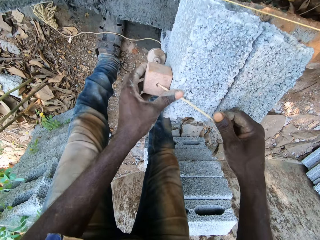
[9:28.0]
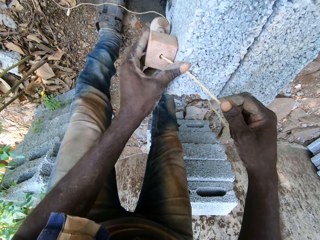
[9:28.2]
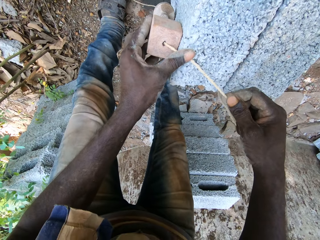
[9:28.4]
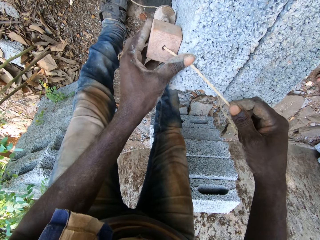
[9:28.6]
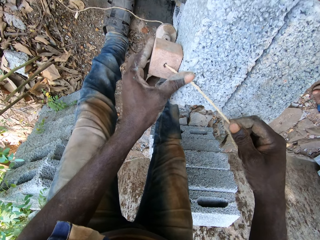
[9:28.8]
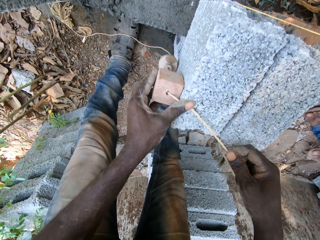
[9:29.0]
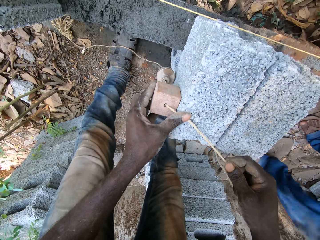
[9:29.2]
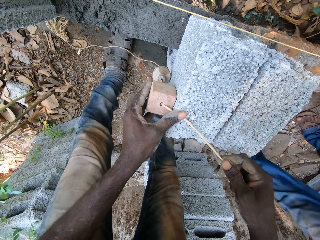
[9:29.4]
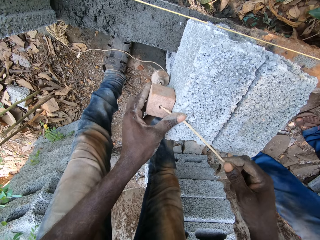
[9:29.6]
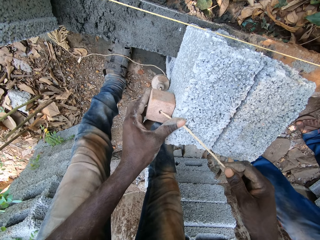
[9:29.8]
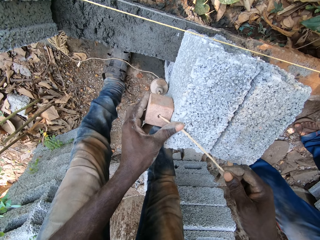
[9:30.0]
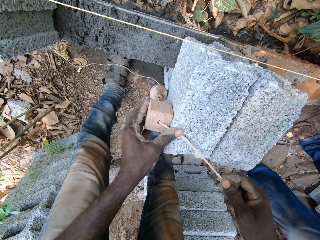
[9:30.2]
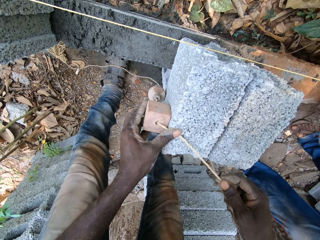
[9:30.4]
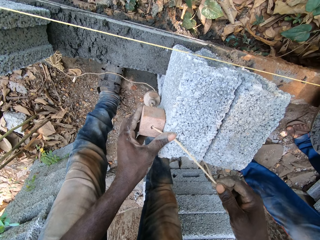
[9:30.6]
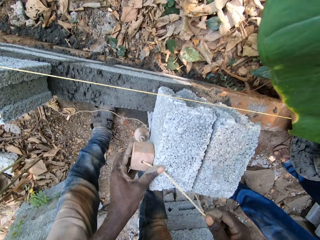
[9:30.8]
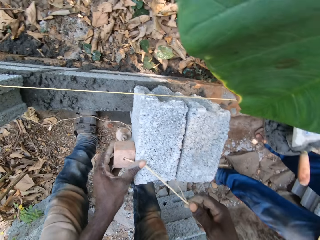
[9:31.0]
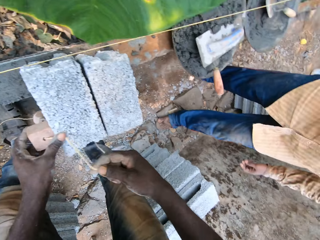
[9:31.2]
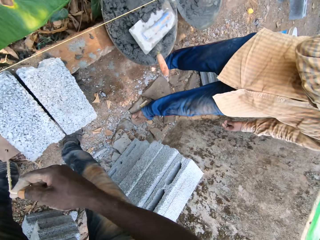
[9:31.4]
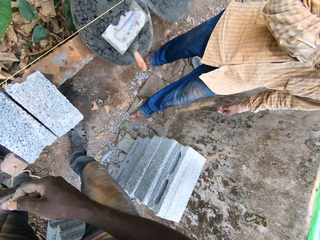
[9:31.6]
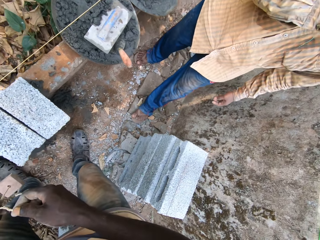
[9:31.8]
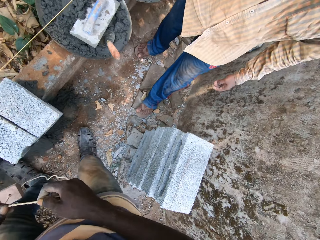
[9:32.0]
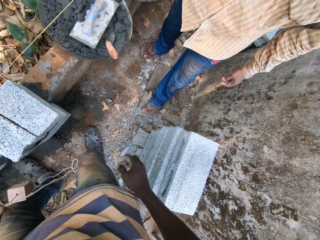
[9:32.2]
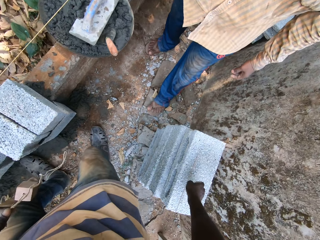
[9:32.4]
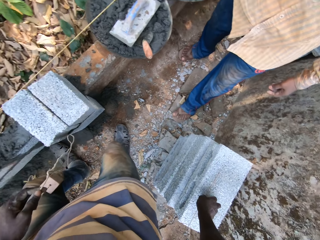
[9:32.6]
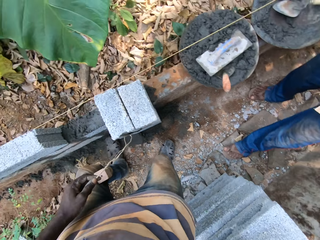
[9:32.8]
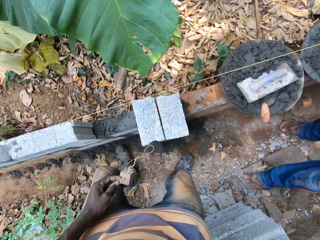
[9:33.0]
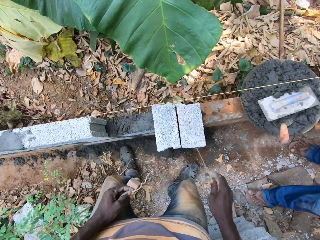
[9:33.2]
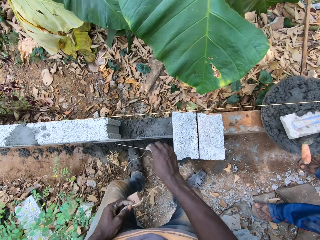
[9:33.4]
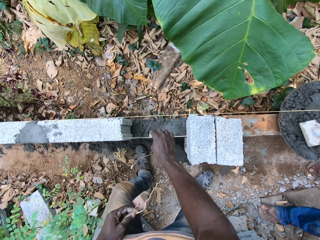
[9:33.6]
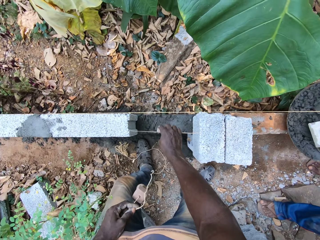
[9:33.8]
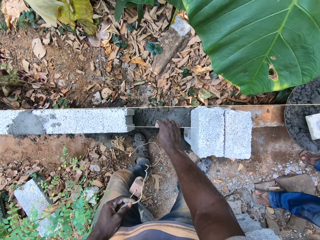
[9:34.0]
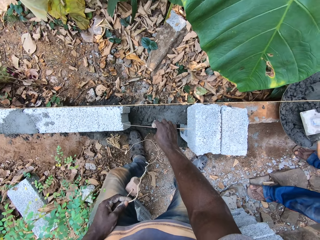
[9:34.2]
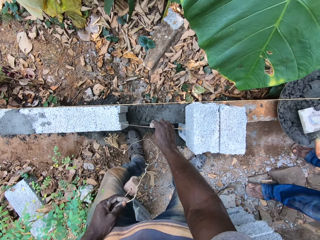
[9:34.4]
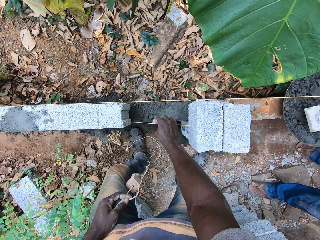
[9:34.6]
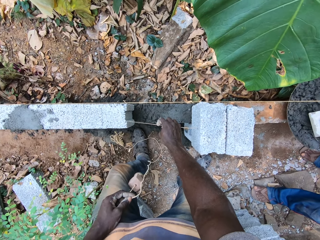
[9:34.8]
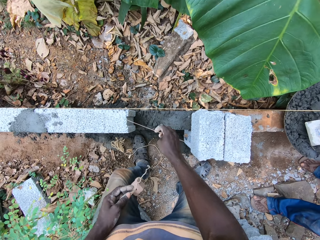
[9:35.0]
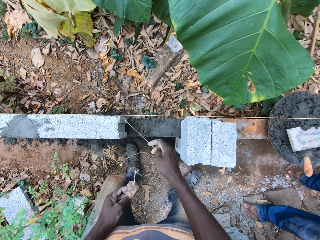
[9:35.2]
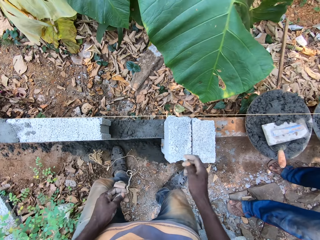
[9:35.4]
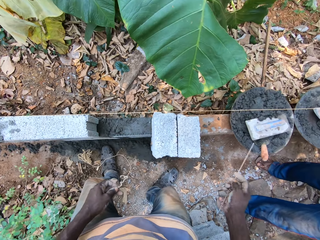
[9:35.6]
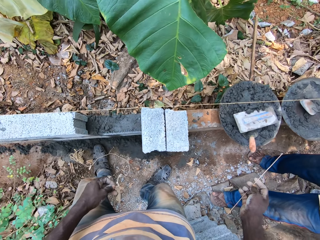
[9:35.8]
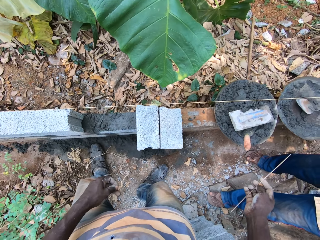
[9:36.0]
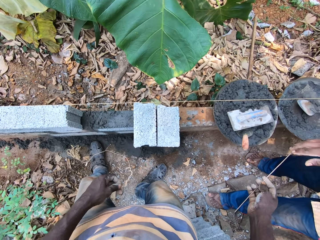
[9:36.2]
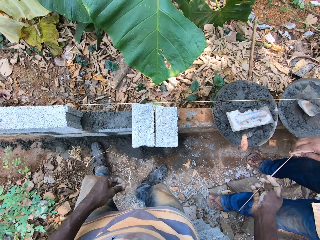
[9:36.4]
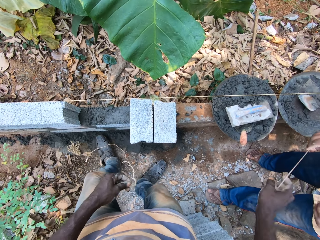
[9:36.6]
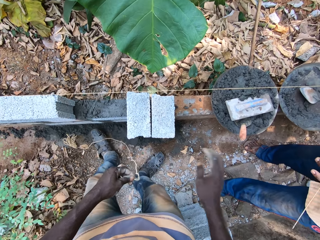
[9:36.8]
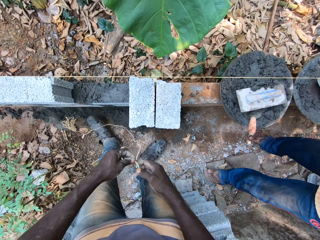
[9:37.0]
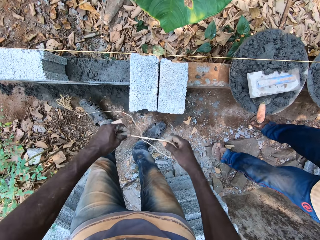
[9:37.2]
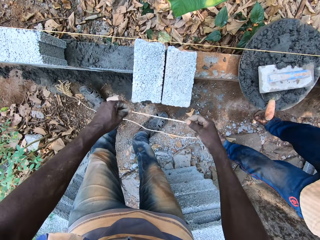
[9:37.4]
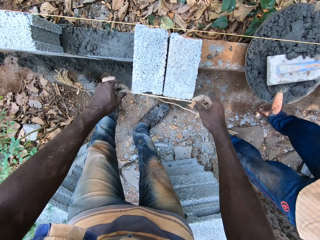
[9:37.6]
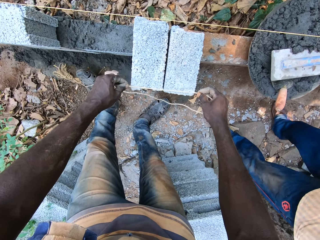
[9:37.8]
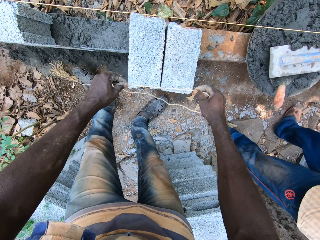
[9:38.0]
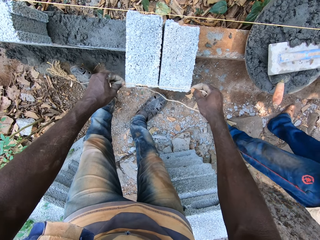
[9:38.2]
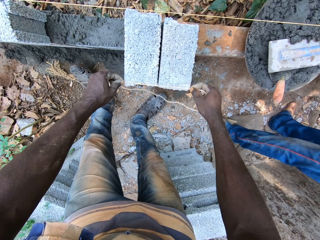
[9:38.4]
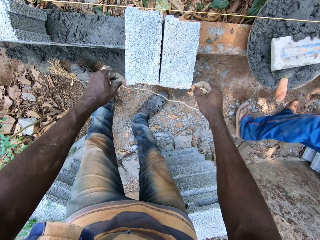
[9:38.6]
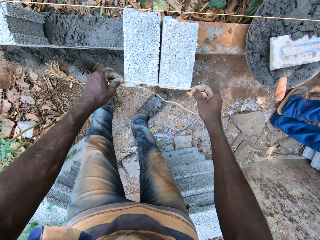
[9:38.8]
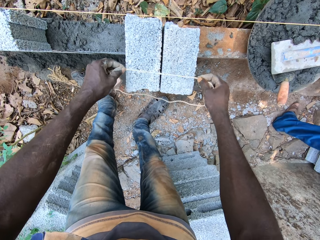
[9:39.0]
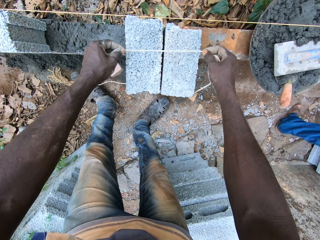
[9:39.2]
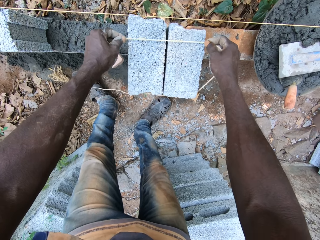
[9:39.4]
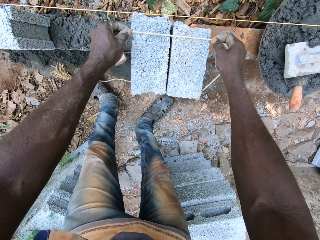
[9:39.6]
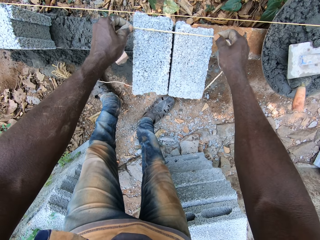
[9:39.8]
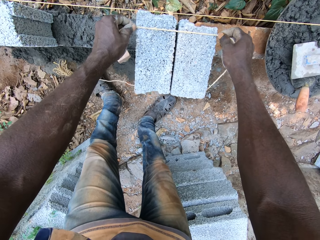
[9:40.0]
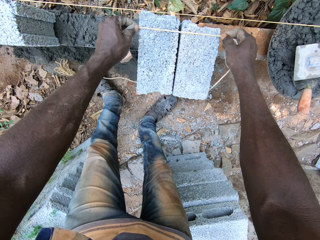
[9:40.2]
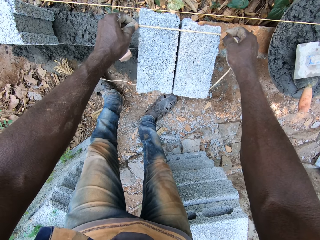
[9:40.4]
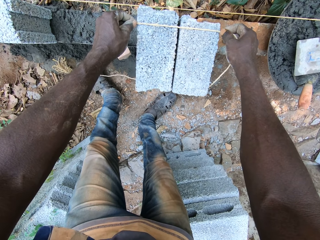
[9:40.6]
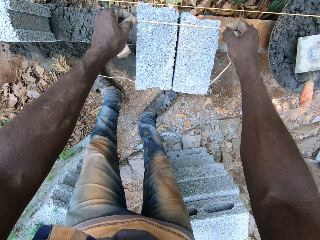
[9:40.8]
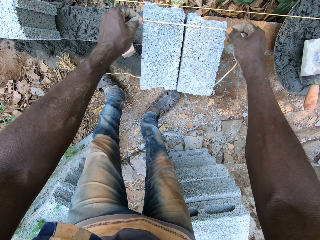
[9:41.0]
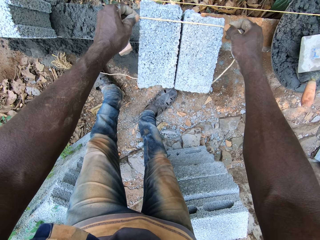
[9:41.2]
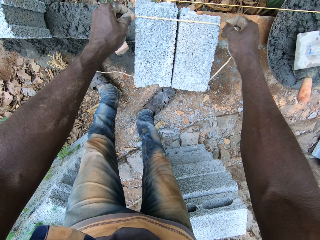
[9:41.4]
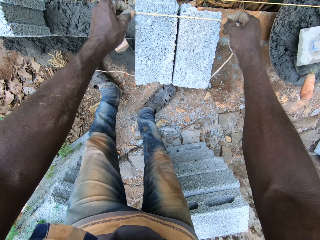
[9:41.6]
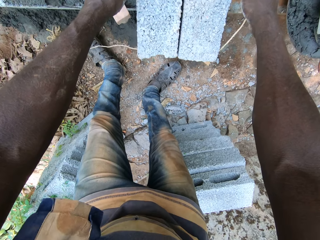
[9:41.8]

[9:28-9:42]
The camera wearer picks up a stick from a brick with his right hand. He measures a space with the stick in his right hand. He gives the stick to a man with his right hand. He measures the block with the rope in both hands.

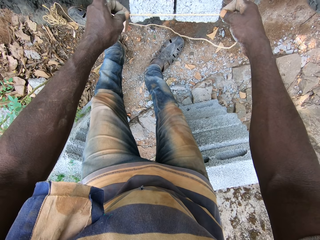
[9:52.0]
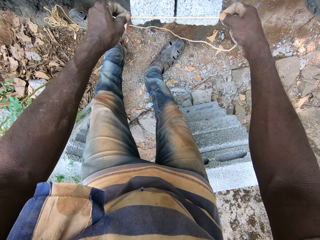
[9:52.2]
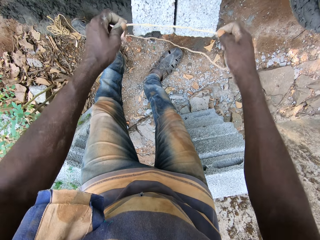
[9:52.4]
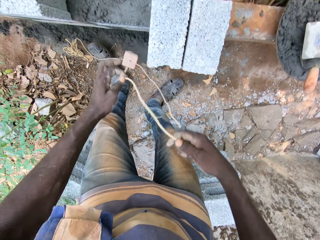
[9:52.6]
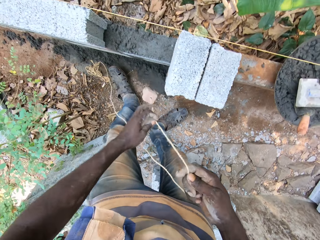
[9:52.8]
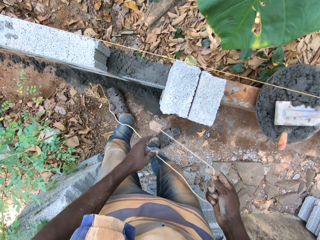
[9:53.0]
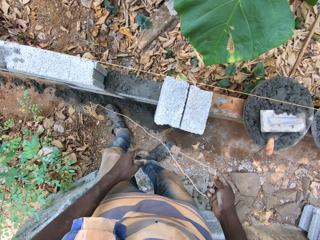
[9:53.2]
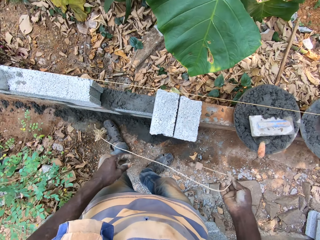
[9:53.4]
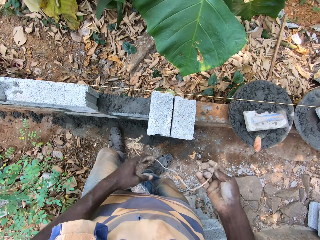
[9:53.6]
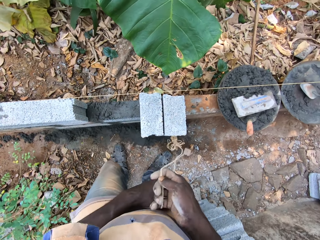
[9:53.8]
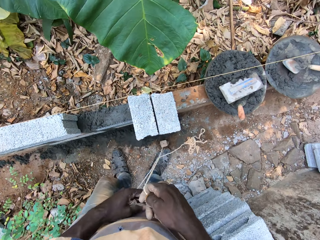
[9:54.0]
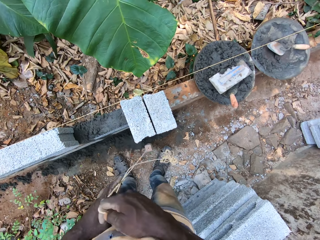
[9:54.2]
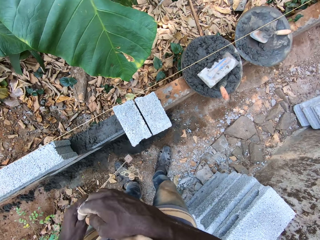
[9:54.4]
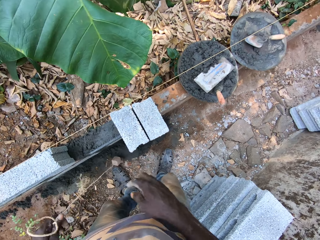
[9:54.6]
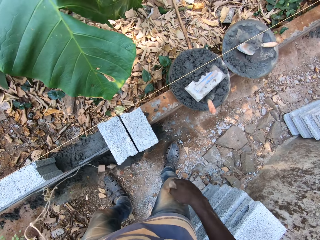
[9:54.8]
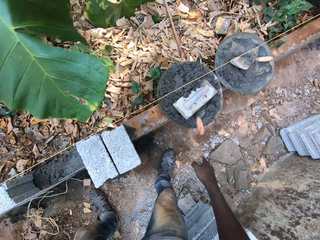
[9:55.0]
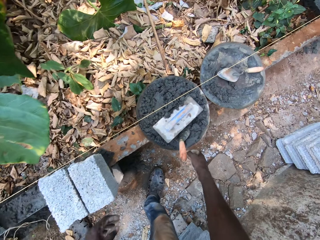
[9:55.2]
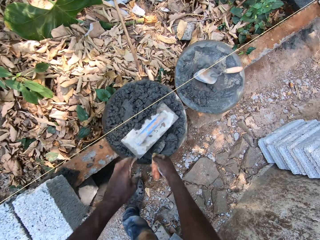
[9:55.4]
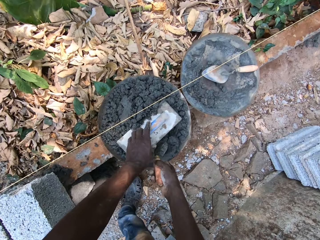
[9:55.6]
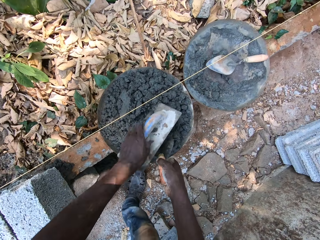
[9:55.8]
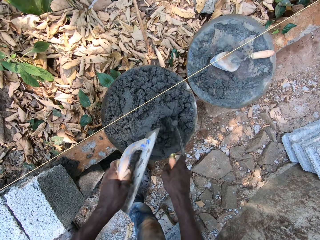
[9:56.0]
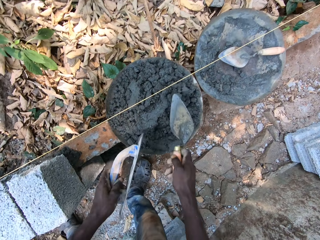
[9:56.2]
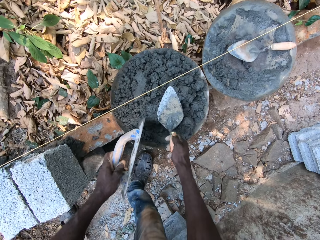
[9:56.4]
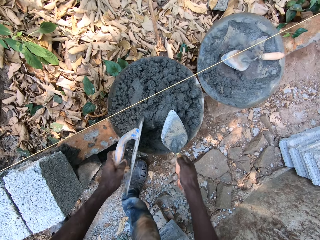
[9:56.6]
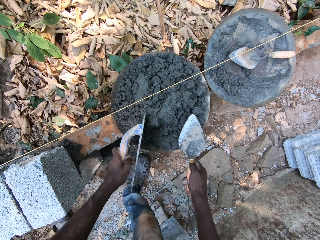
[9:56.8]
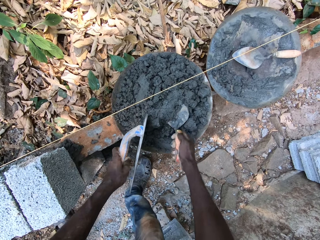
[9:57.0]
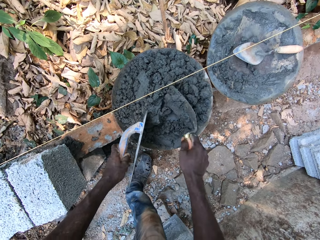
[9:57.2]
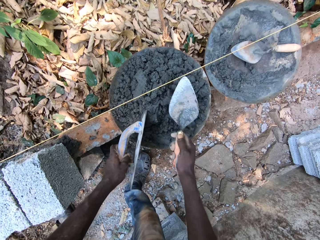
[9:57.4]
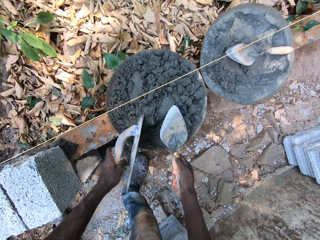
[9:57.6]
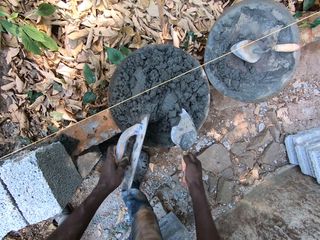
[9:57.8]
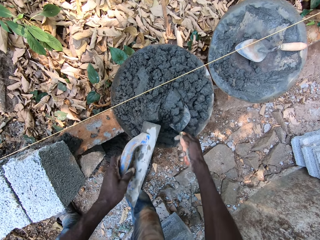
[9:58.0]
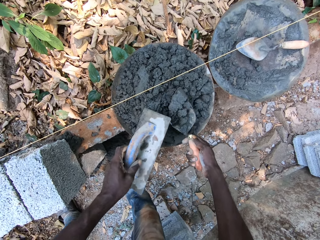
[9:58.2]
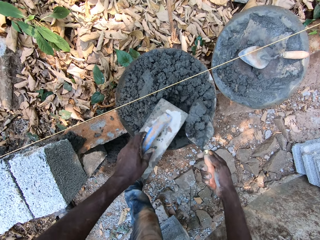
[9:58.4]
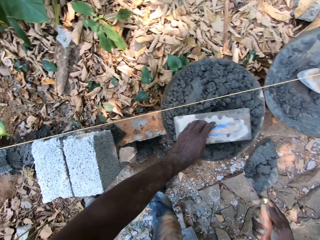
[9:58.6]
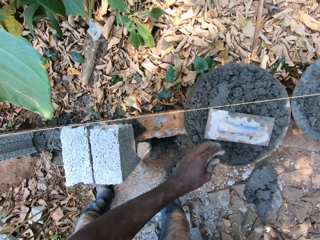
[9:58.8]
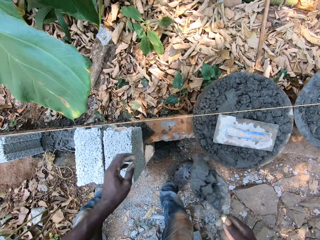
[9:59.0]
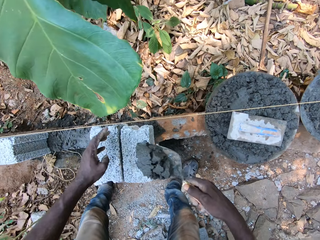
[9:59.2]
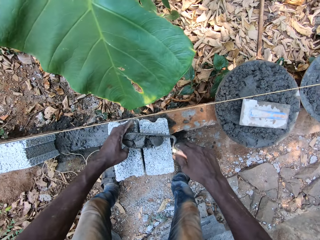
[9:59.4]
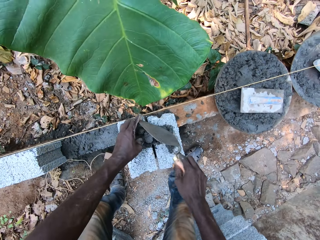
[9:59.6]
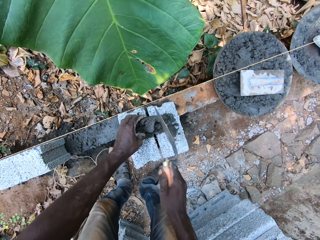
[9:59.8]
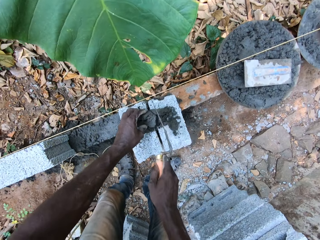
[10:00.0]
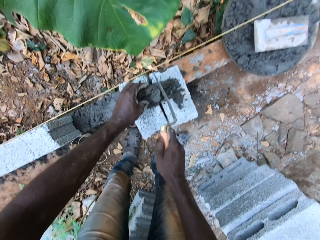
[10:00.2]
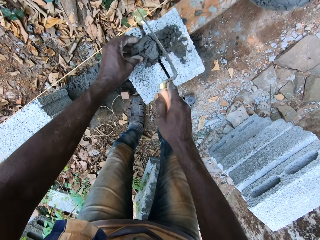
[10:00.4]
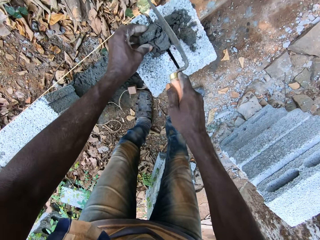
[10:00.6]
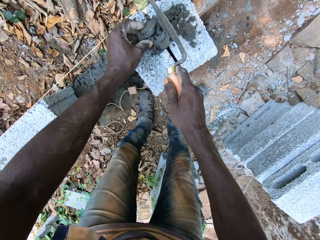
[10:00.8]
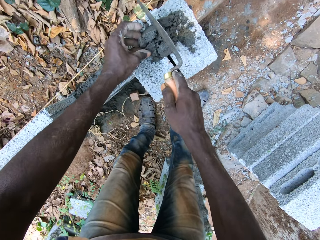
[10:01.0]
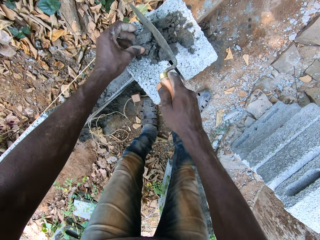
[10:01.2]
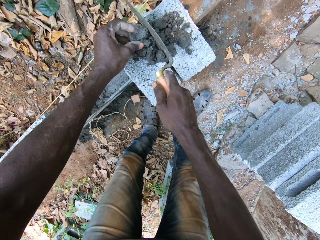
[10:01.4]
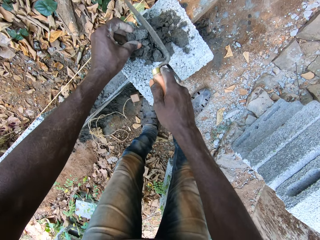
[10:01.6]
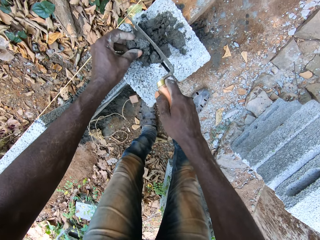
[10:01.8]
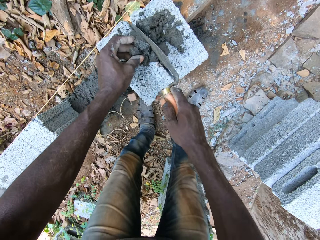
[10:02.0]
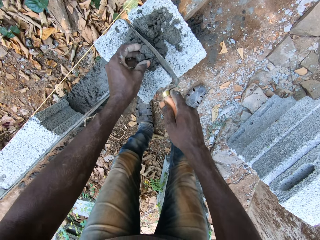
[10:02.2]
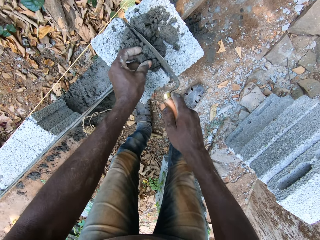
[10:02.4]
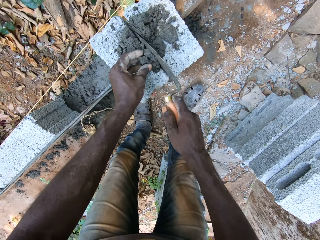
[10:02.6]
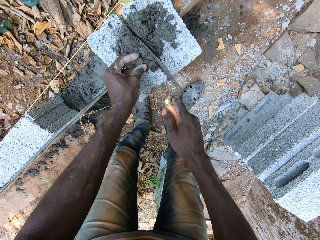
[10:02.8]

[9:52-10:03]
The camera wearer puts the thread down. He picks a trowel from the tray of cement with his right hand. He picks a wood float from the tray of cement with his left hand. He mixes the cement. He picks cement from the tray of cement with the trowel in his right hand. He drops the wood float in the tray of cement with his left hand. He applies cement on the block with the trowel in his right hand.
